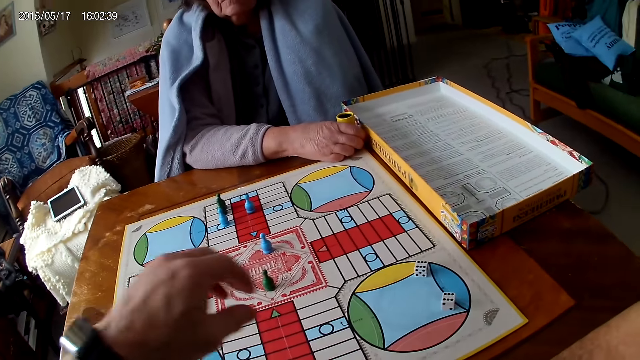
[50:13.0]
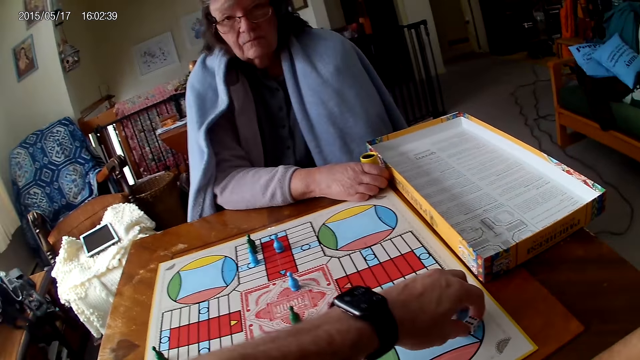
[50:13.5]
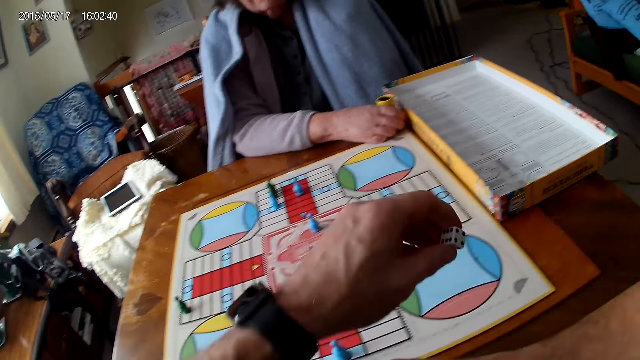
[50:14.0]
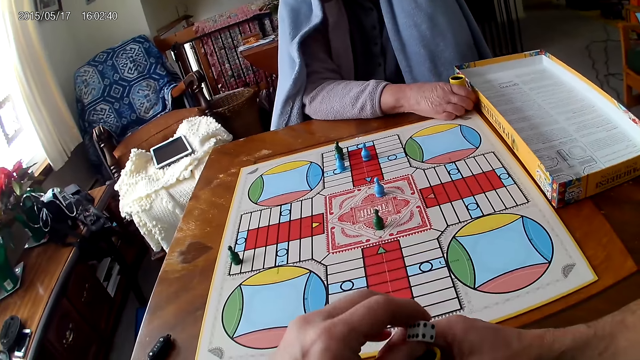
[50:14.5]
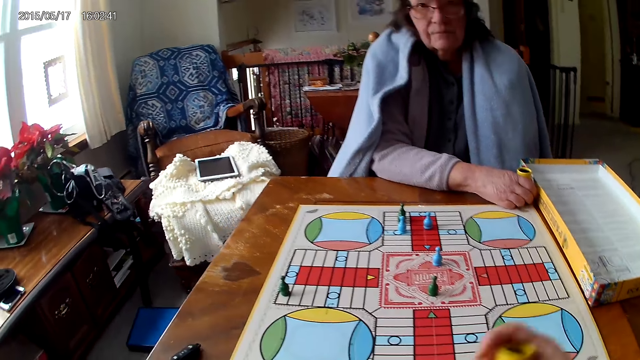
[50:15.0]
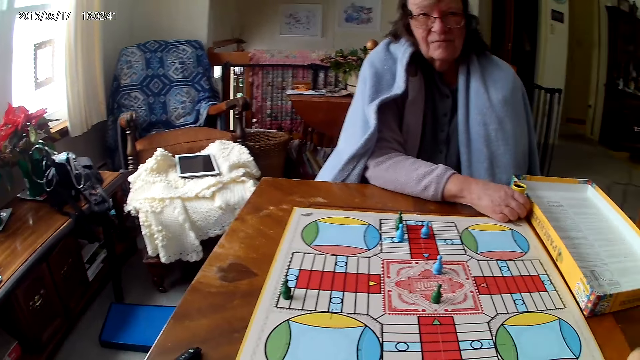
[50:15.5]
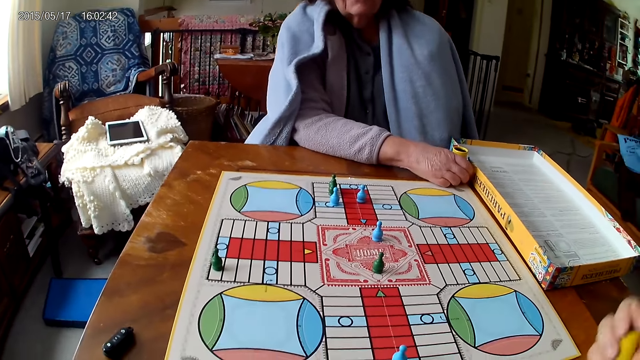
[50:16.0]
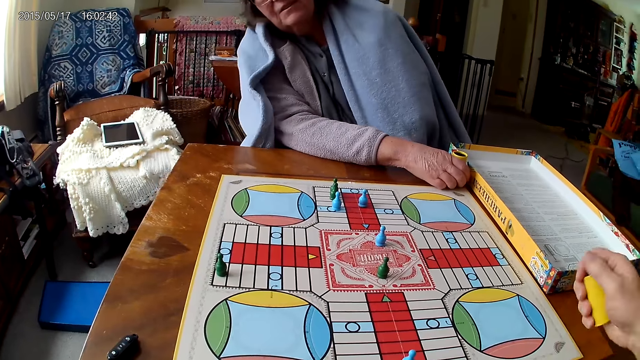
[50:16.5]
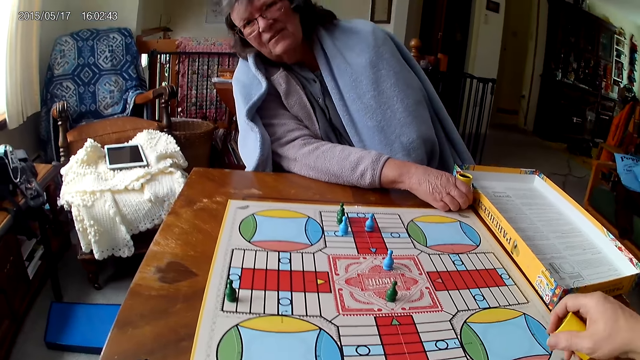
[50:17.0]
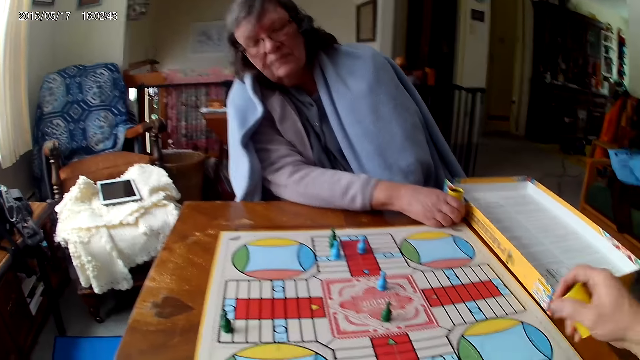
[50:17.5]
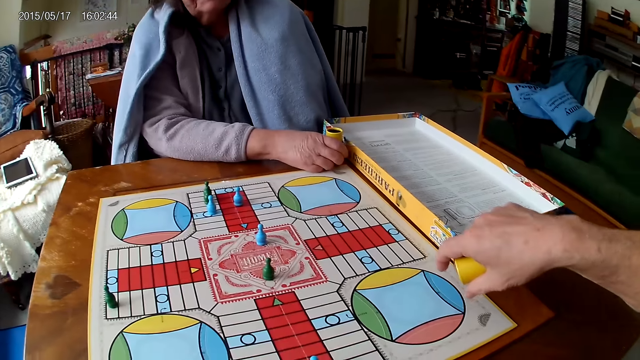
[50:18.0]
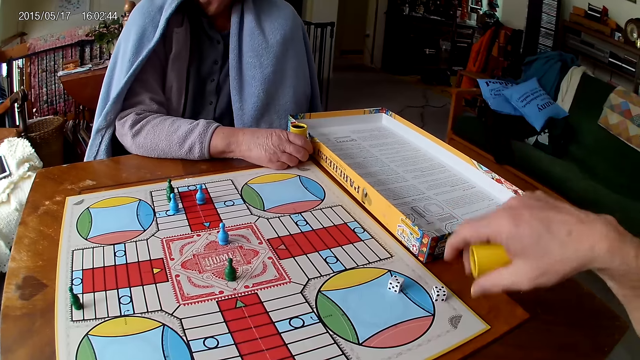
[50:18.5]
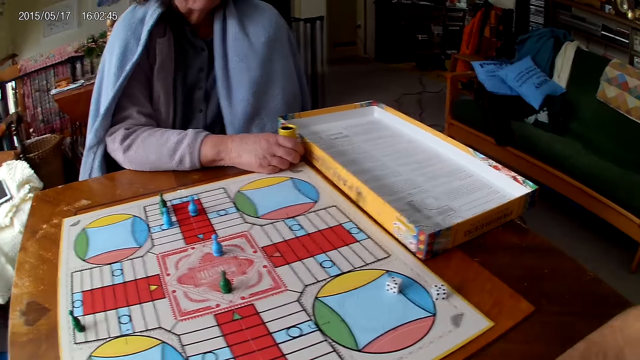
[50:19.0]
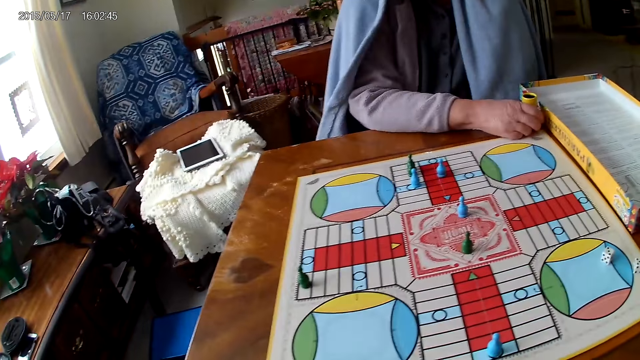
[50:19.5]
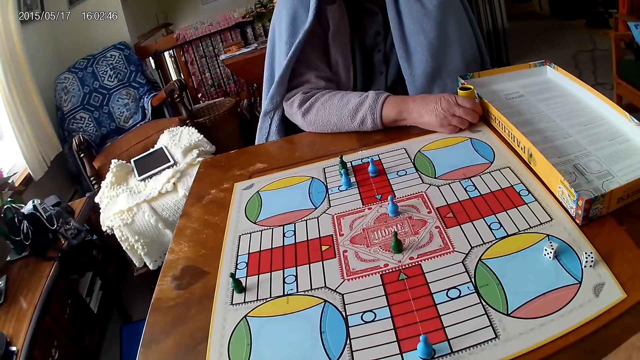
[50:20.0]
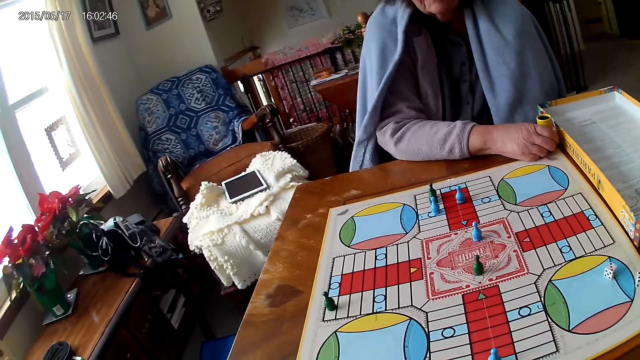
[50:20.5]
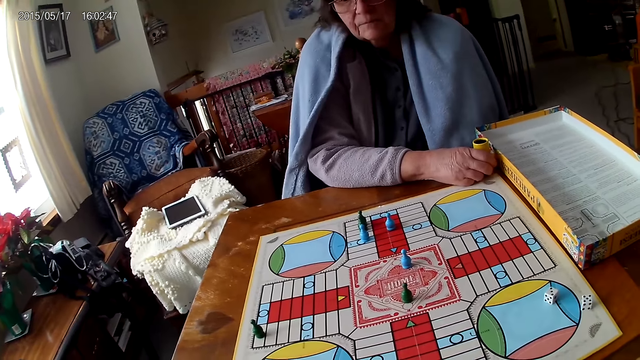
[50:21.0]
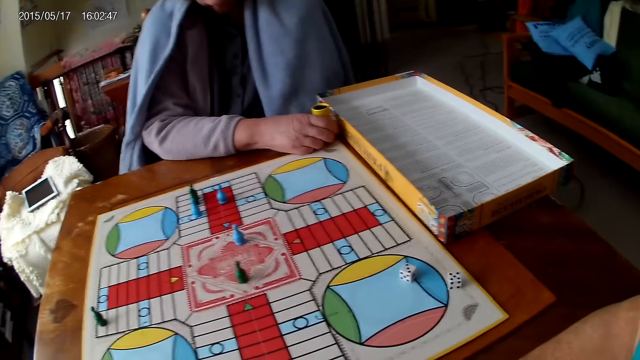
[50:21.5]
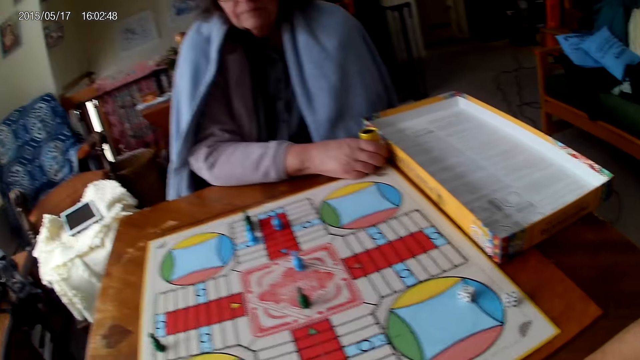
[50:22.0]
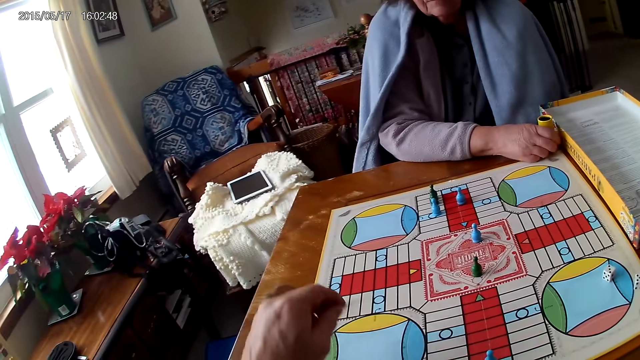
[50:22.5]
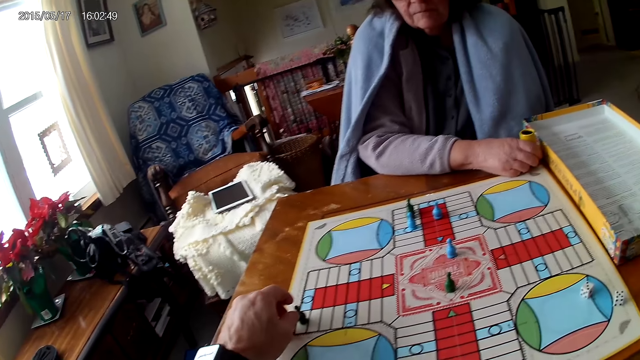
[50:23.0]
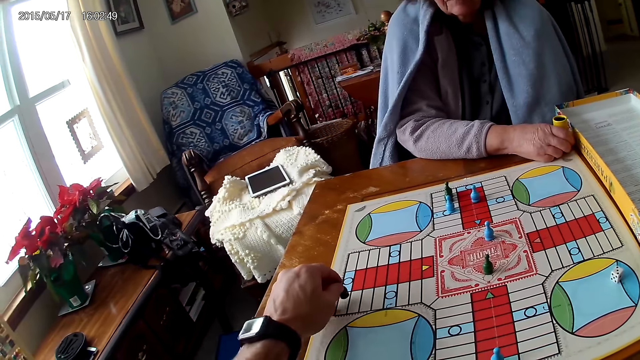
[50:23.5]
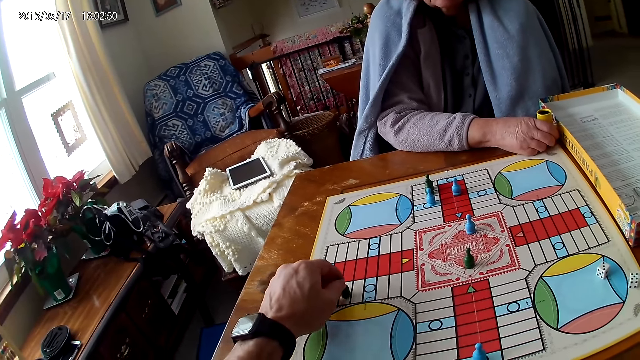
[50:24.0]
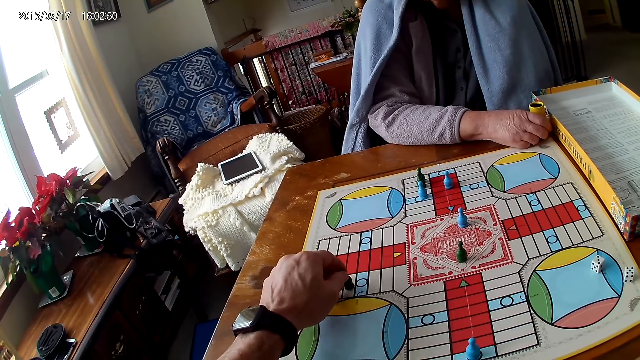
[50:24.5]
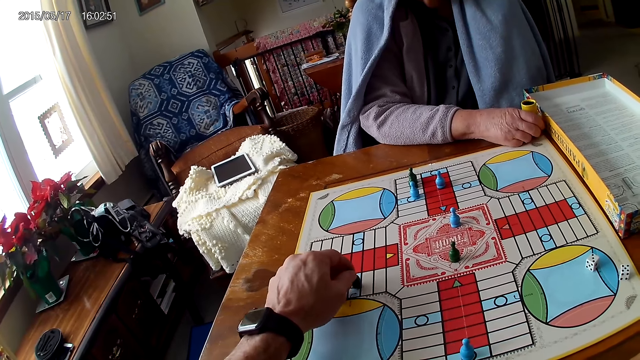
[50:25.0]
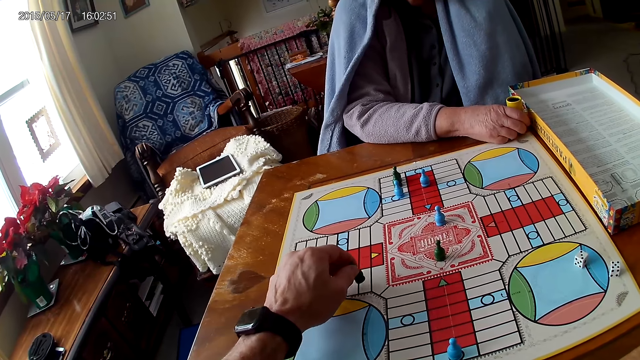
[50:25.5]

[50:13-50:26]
The camera wearer packs the dice on the ludo game with his left hand. He puts the dice in the dice cup on the table with his right hand. He shakes the dice cup in his right hand. A woman tilts her body. The camera wearer pours the dice in the dice cup on the ludo board with his right hand. He looks around. He moves the pawn. He counts the tiles on the ludo board on the table with ludo tokens in his right hand.

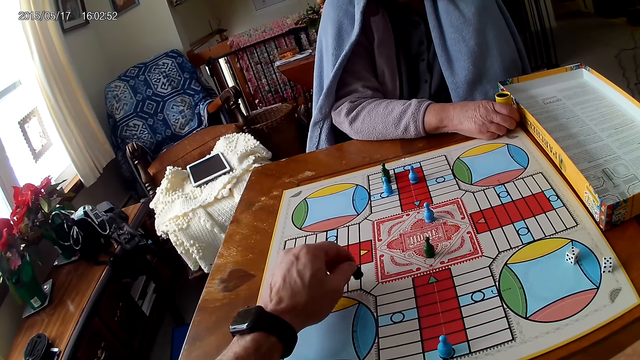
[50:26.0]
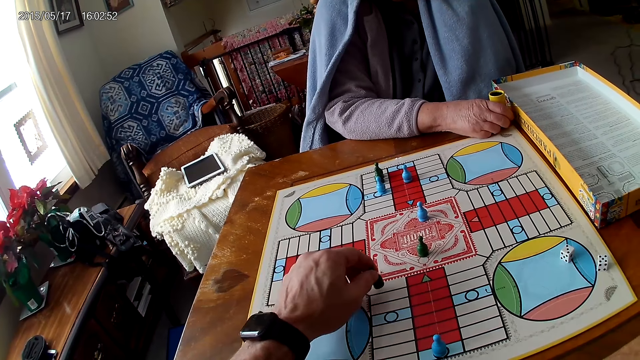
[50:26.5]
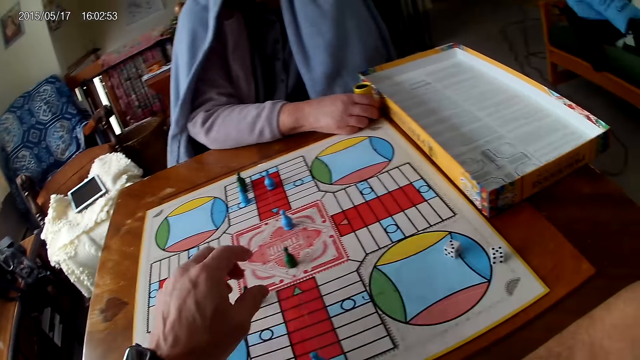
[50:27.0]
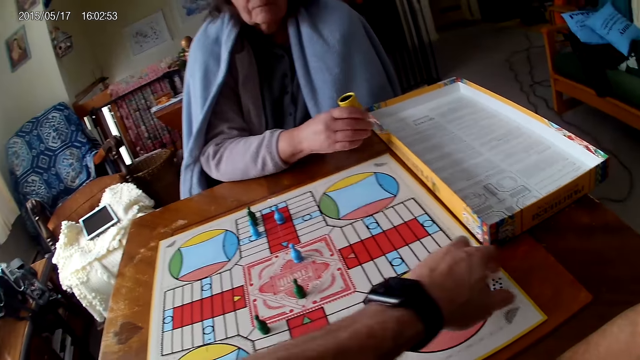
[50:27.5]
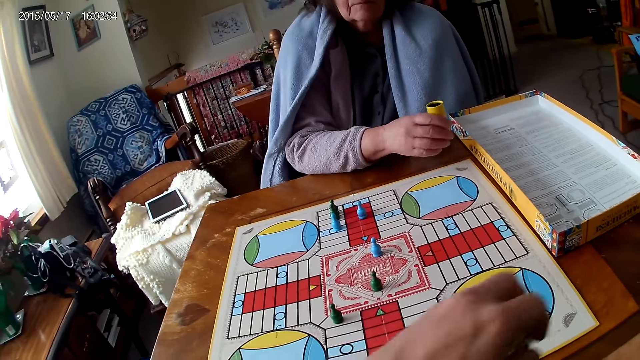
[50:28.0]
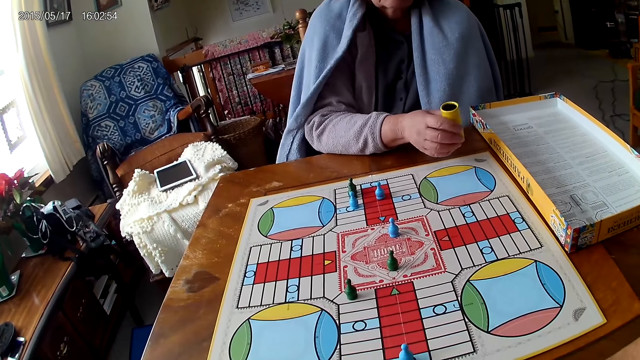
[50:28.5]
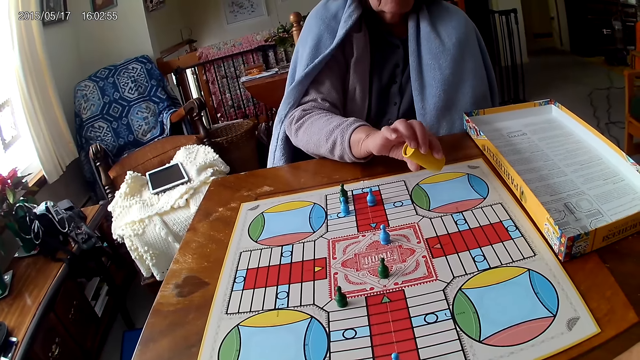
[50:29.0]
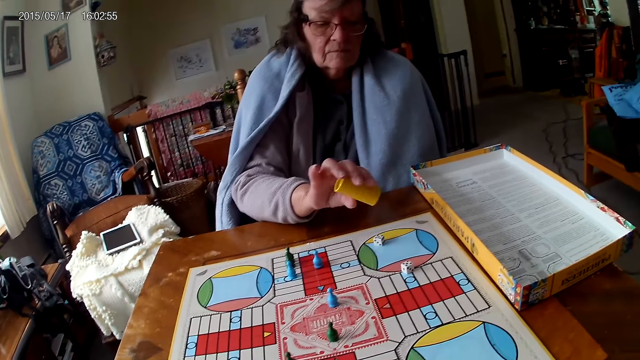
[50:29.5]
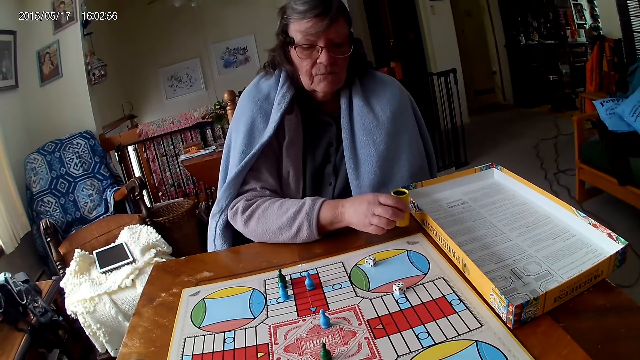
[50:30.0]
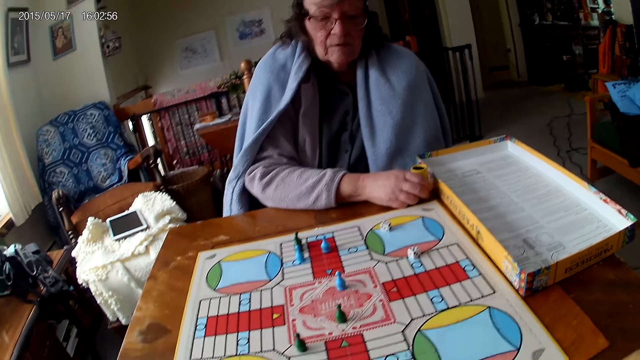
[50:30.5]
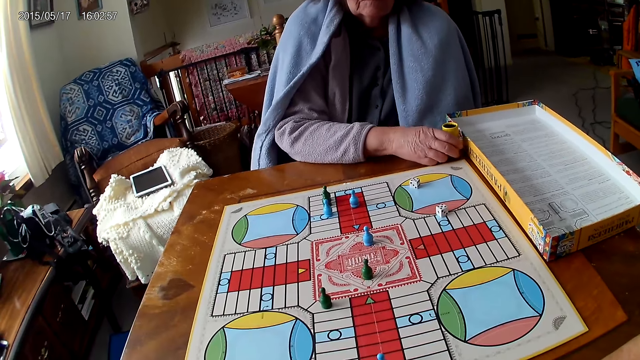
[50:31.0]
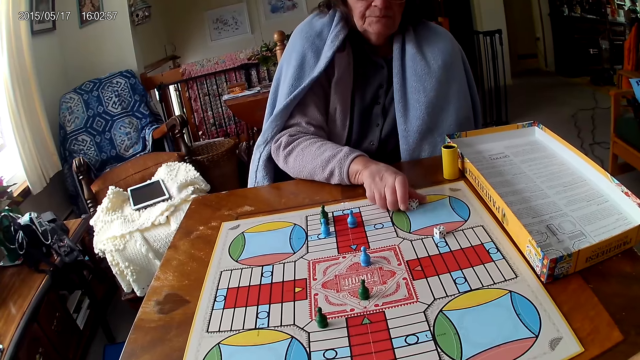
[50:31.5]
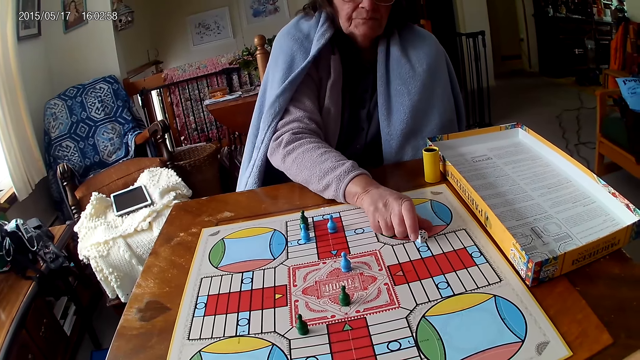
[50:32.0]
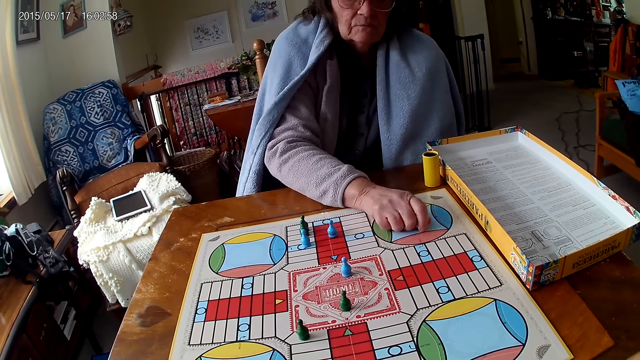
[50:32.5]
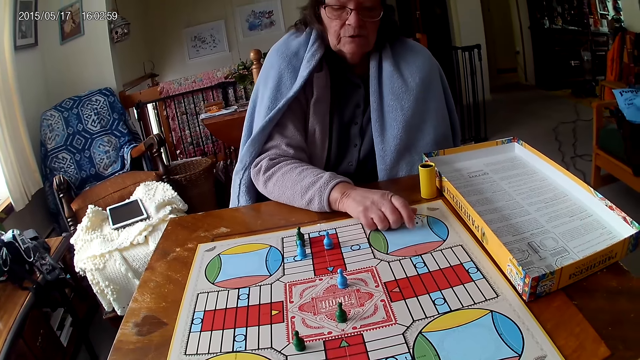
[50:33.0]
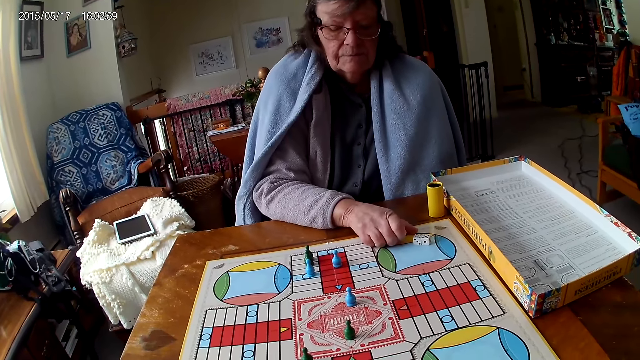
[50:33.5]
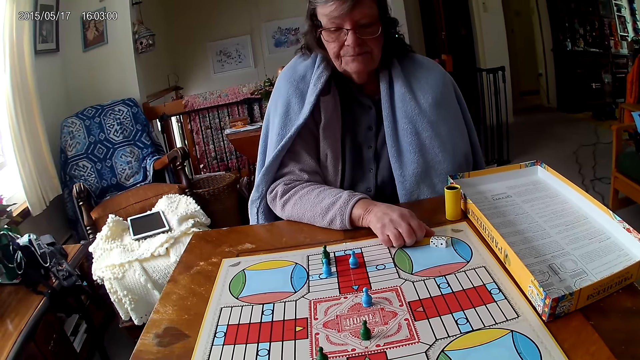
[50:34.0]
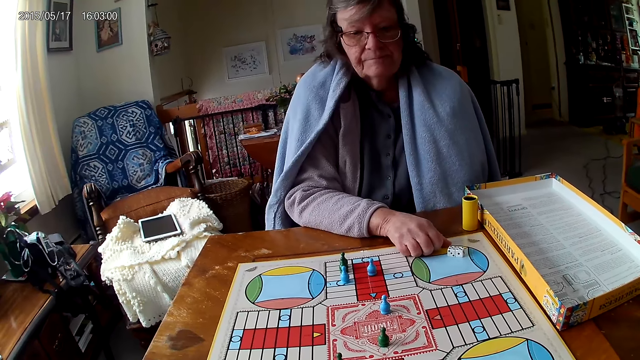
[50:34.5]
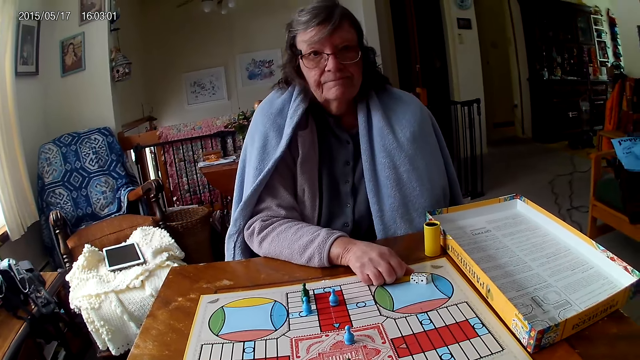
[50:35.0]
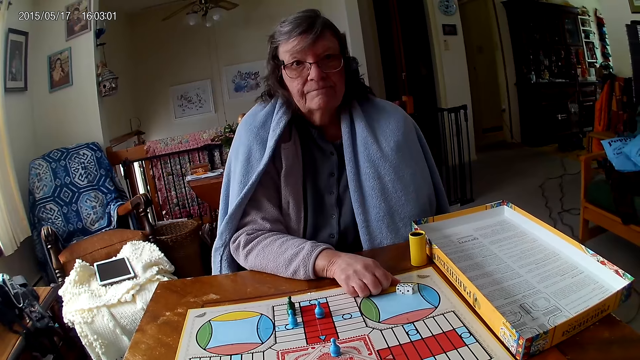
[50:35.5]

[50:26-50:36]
The camera wearer packs the dice on the ludo game with his left hand. A woman picks the dice cup from the table with her right hand. She shakes the dice cup in her right hand, pours the dice in the dice cup on the ludo board with her right hand, and drops the dice cup on the table with her right hand. She packs dice from the ludo board on the table with her right hand. She moves the dice.
